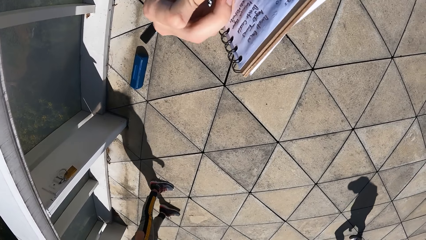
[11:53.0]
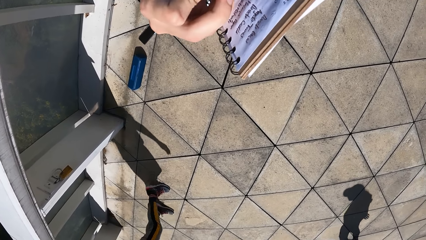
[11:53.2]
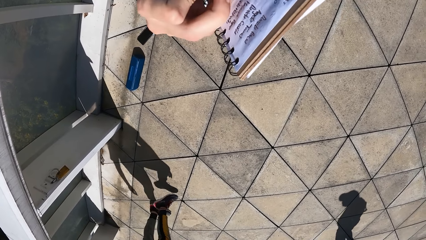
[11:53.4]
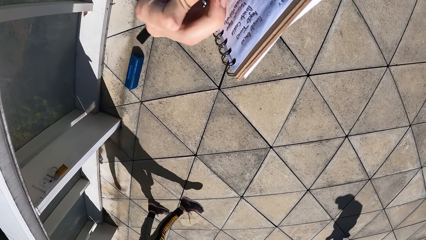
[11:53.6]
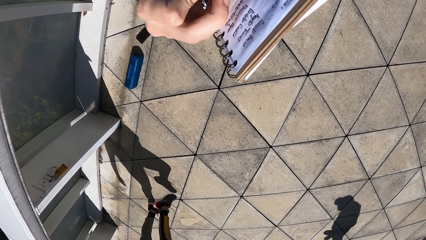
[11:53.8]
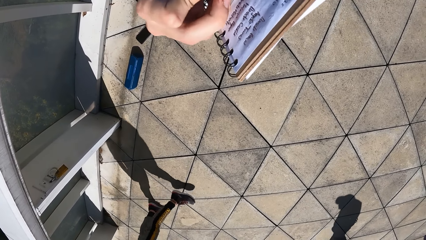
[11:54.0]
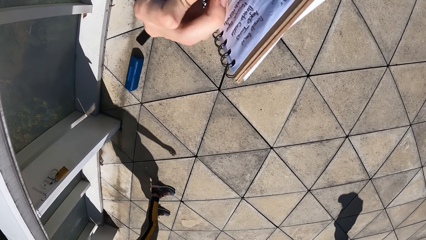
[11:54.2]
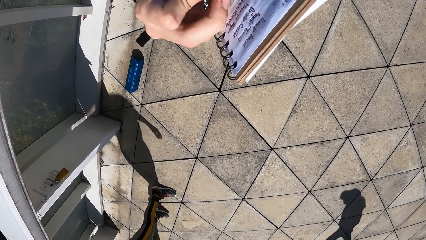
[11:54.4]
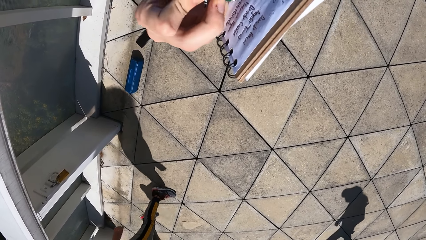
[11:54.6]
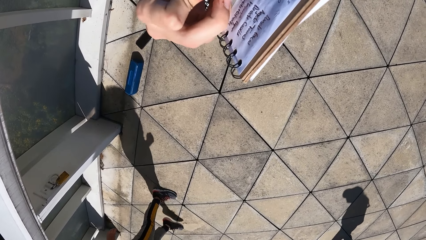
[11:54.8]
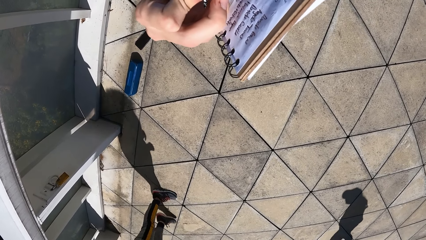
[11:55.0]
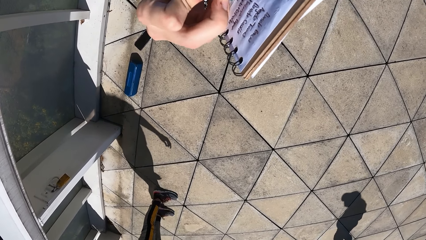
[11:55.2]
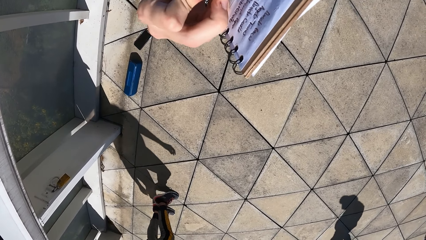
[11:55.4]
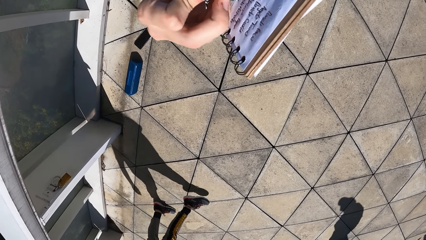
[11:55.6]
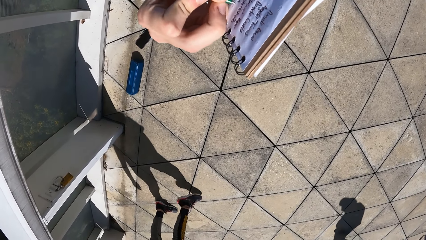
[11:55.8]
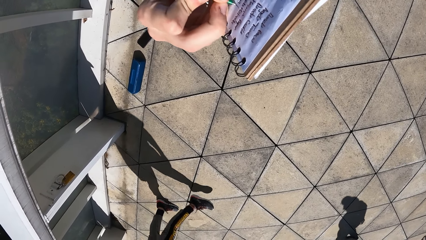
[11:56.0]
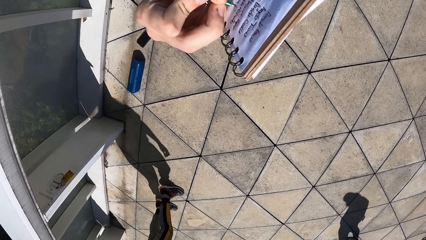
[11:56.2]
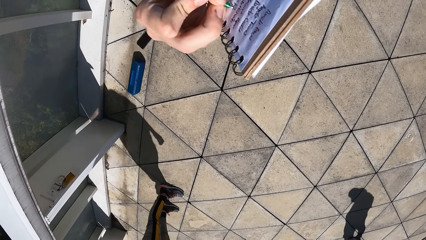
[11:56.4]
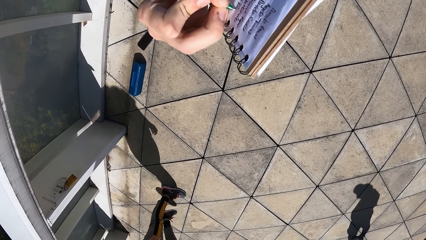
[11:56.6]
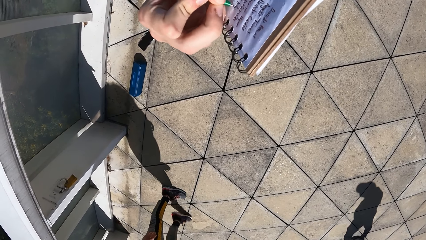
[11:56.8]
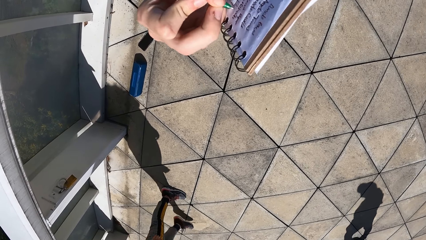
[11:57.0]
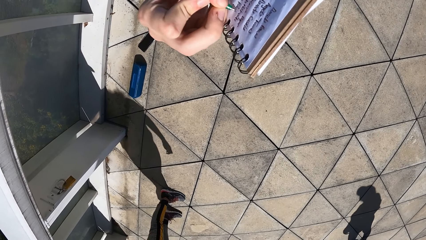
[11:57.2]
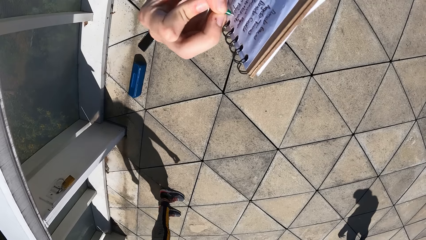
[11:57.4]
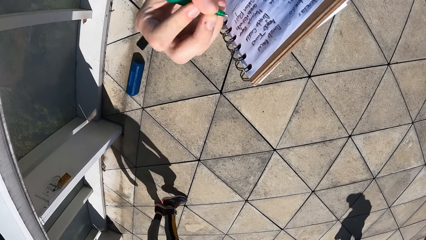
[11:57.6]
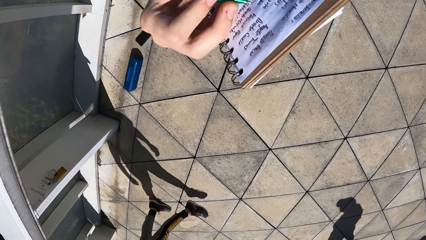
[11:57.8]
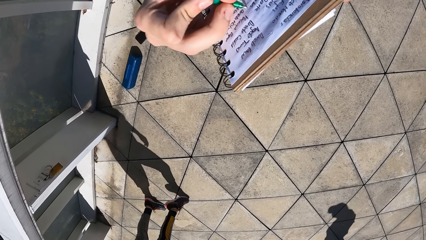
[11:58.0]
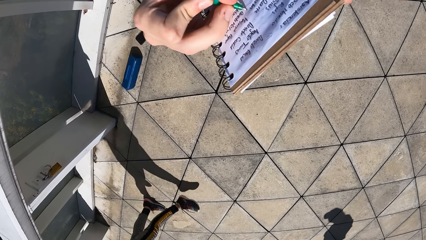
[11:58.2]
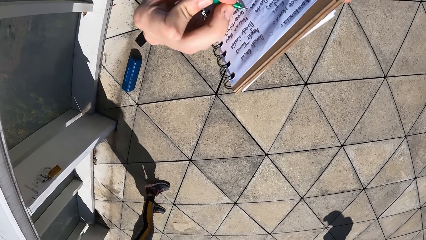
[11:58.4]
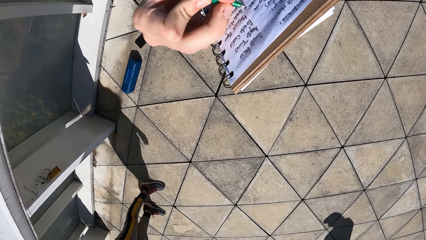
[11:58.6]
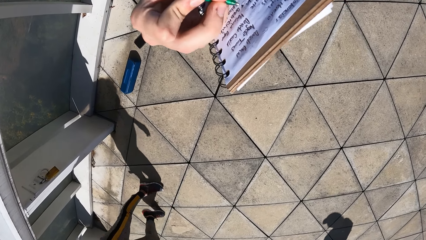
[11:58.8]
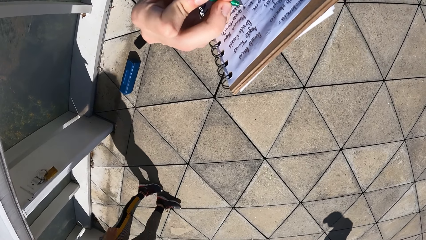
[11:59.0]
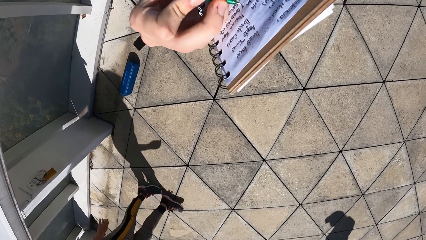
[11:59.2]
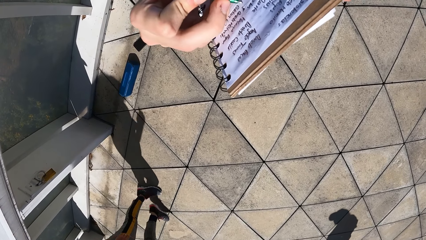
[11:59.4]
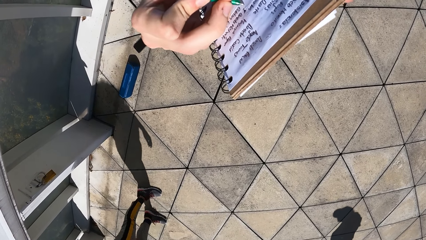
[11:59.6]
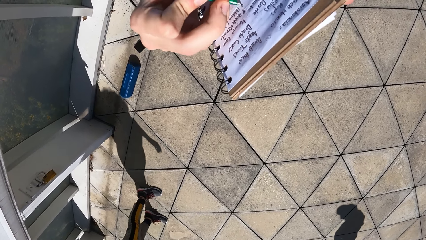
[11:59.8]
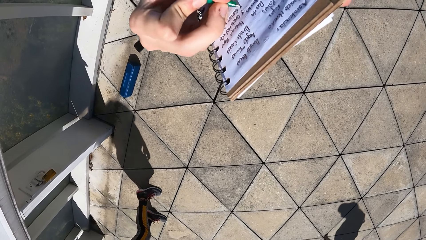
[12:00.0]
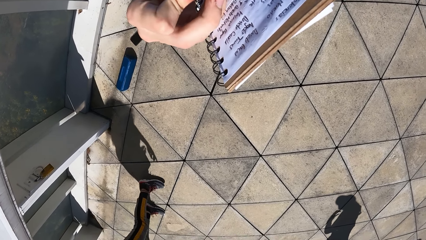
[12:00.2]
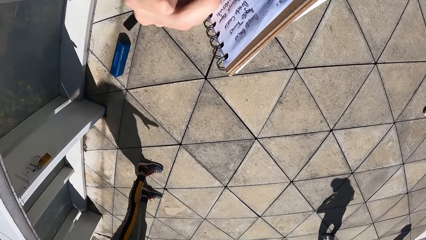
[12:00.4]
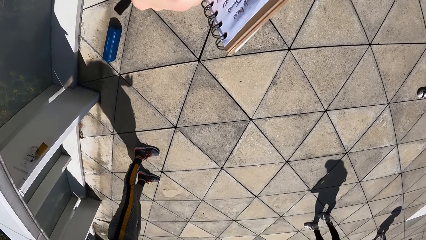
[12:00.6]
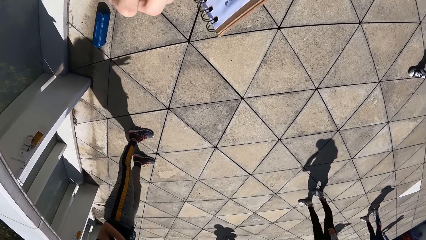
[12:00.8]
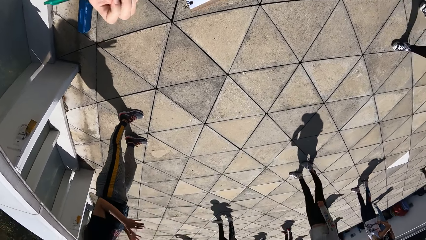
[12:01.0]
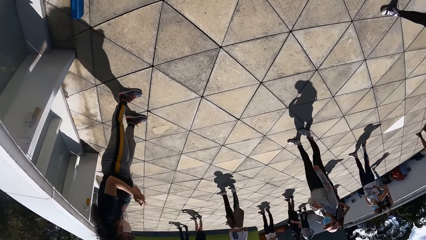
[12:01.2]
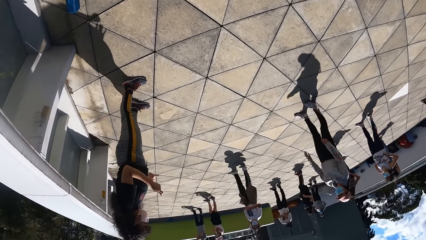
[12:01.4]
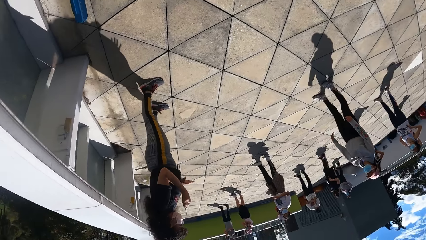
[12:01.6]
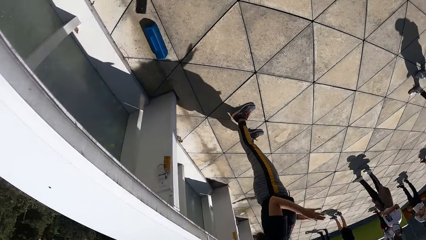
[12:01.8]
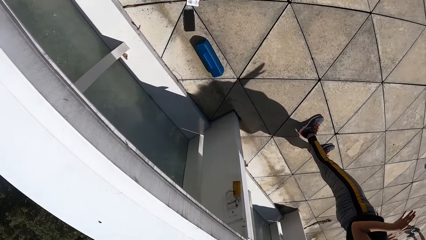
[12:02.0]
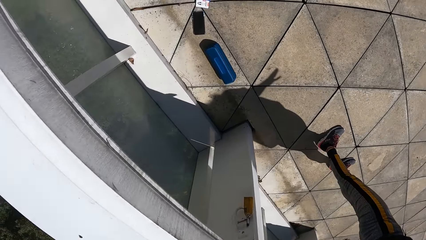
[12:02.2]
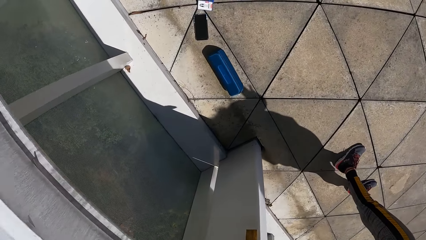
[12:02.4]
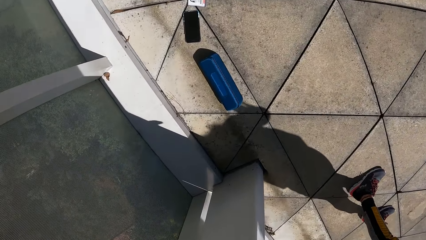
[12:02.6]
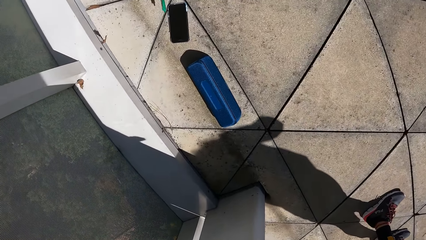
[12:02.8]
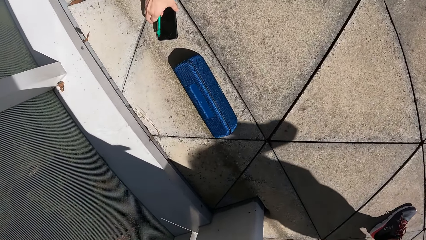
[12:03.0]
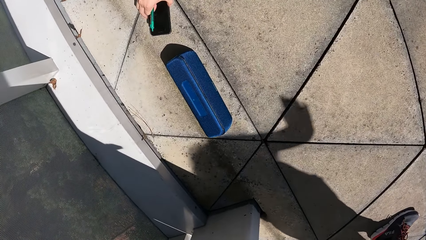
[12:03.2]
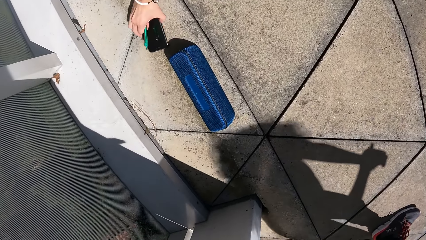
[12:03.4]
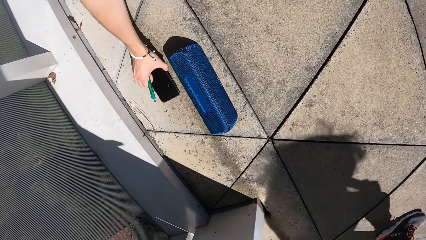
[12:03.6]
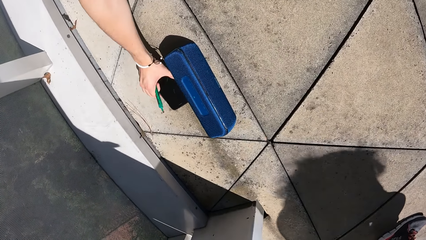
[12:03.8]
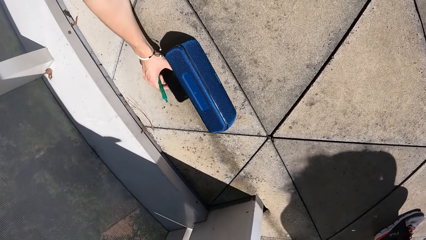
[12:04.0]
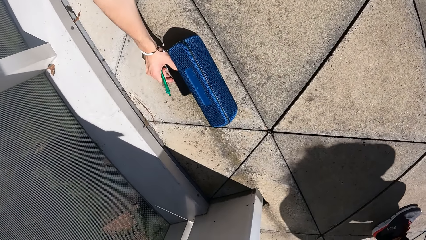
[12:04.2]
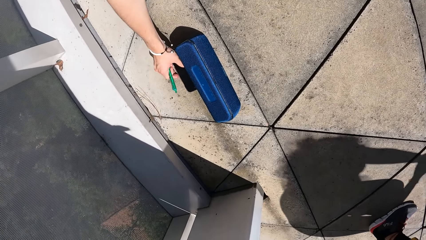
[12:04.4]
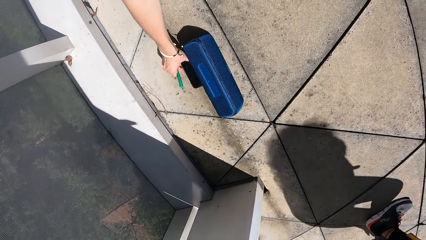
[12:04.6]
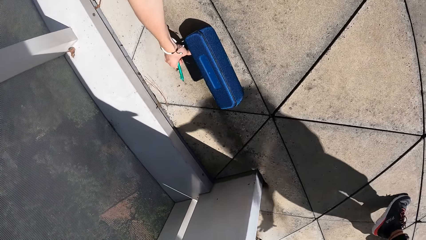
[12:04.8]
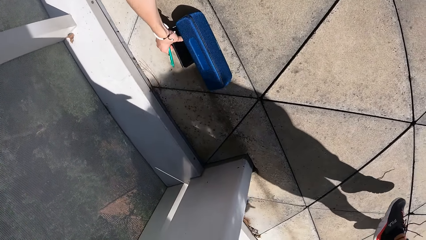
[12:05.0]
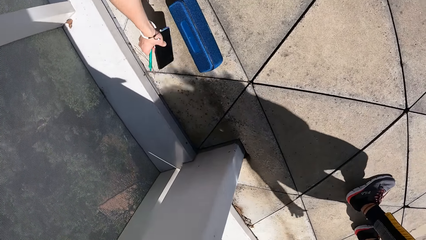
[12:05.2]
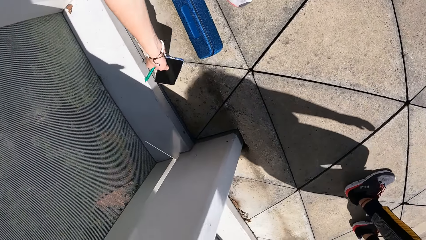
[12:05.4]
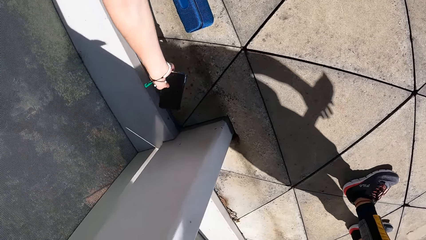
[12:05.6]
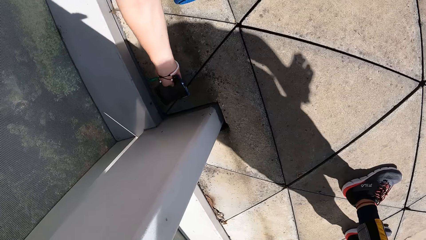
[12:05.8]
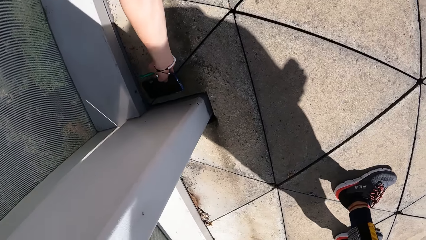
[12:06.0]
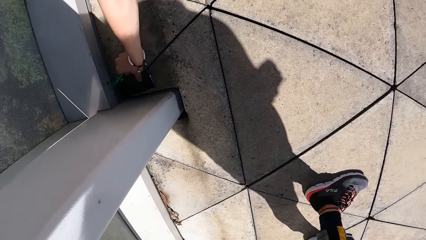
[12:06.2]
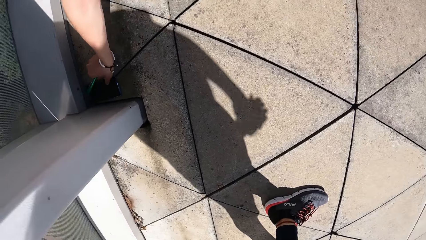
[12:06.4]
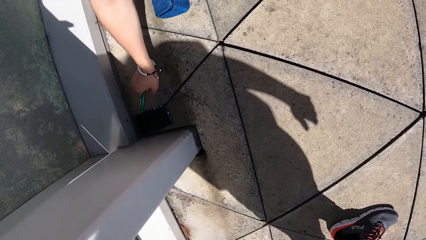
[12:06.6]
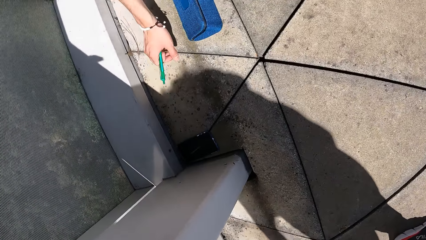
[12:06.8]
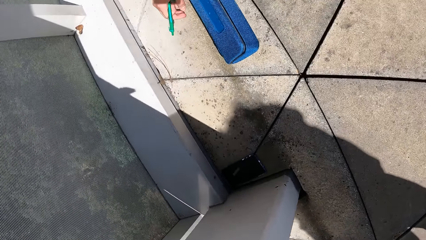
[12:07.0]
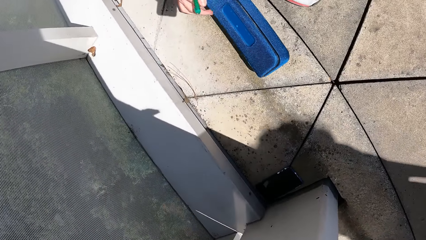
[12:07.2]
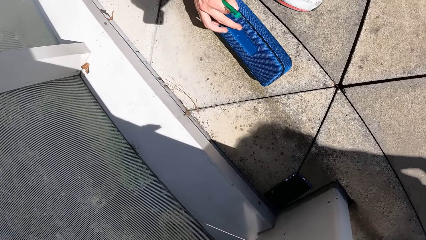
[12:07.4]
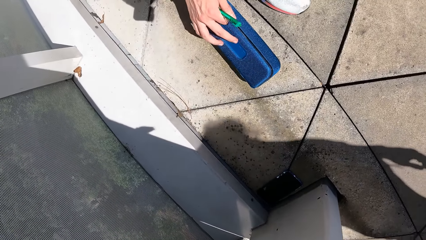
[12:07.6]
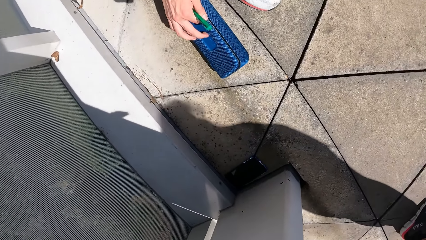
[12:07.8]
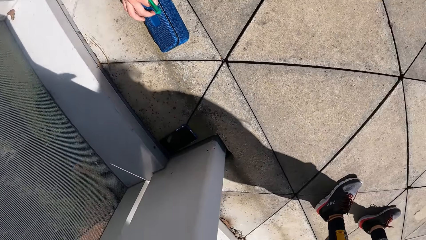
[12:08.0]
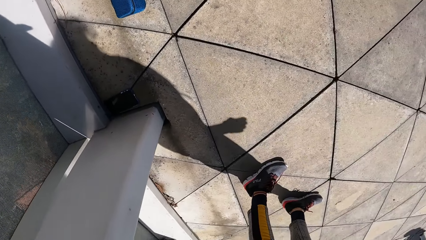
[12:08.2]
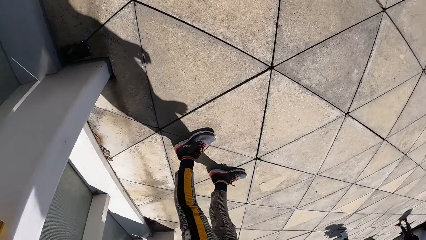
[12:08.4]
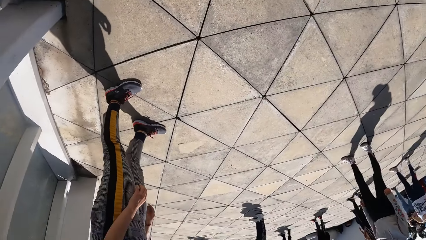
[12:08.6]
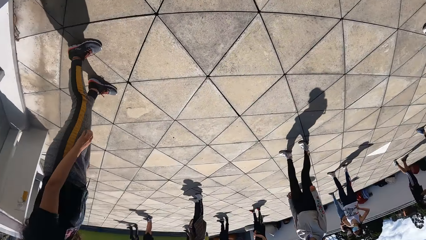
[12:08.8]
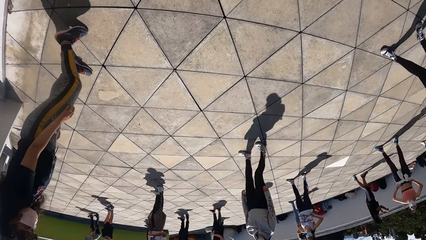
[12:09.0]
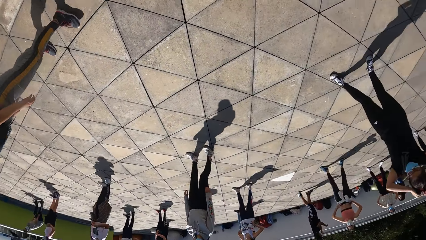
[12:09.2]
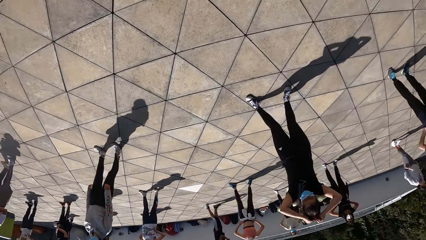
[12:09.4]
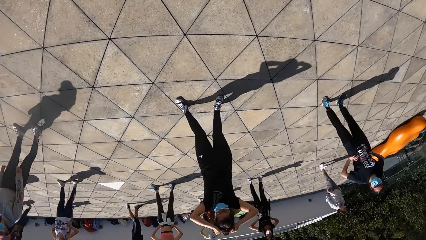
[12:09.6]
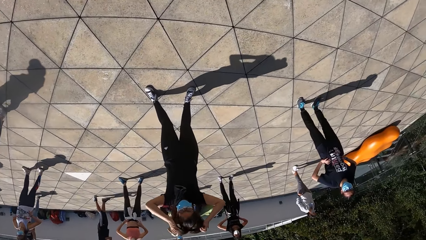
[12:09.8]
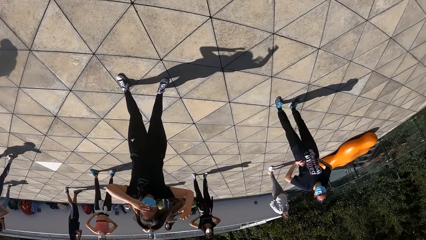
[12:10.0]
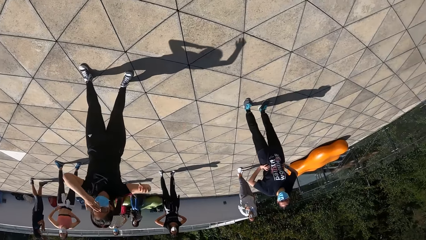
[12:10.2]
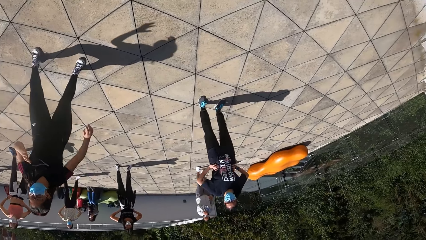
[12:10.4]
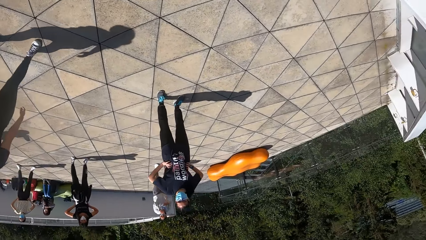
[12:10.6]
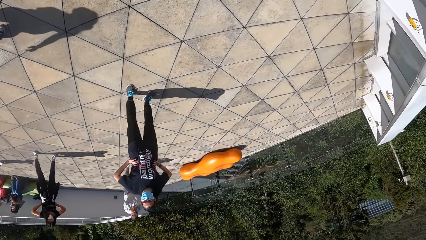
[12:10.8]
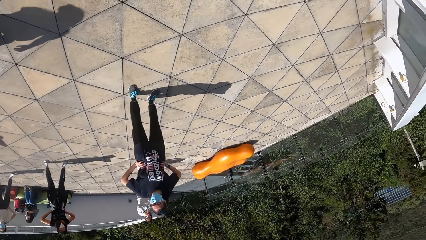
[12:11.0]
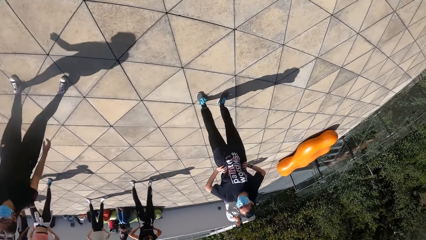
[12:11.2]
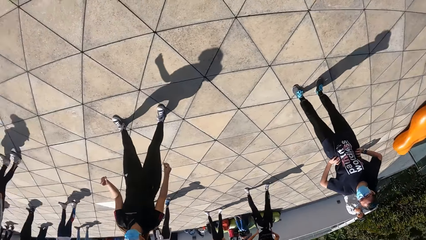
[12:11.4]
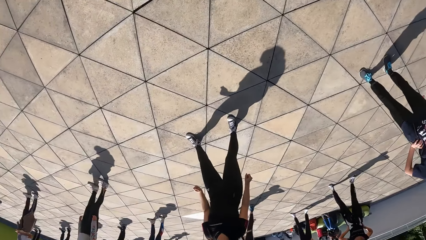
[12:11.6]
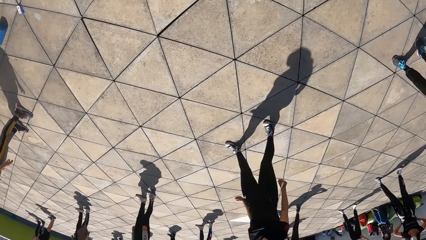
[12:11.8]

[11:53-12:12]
The camera wearer moves the phone on the floor with his right hand. He holds the phone on the floor with his right hand. He picks up the phone from the floor with his right hand. He drops the phone on the floor in the corner with his right hand. He turns on a Bluetooth speaker on the floor with his right hand. He touches the purse on the ground. He stares at the people doing workout.
